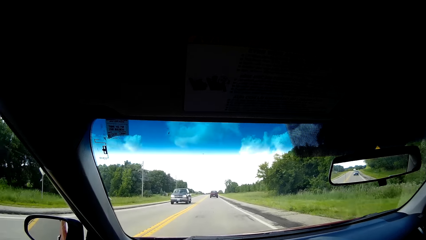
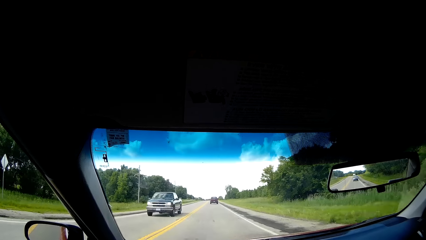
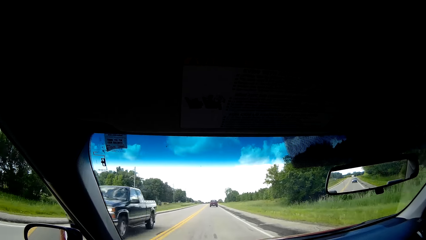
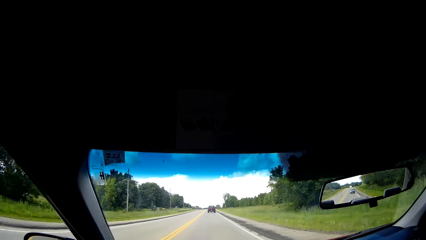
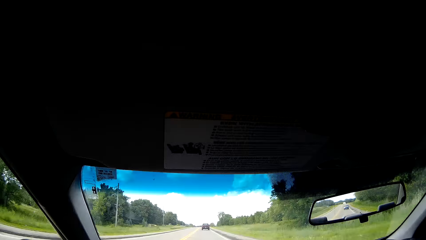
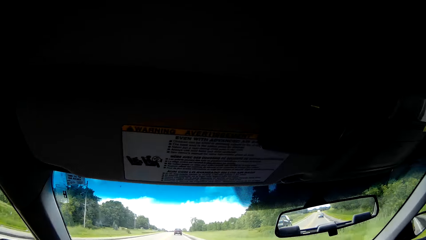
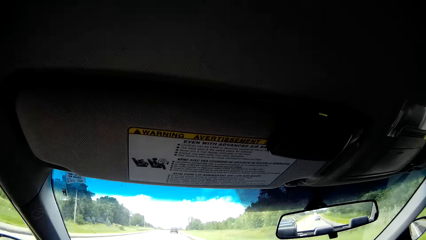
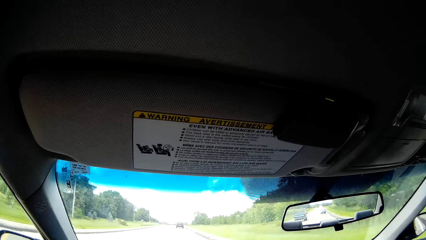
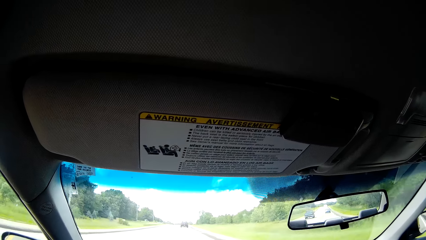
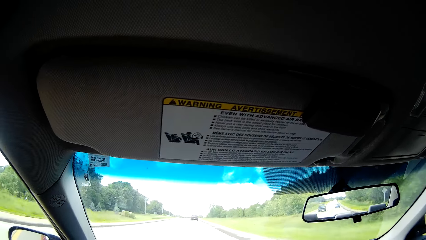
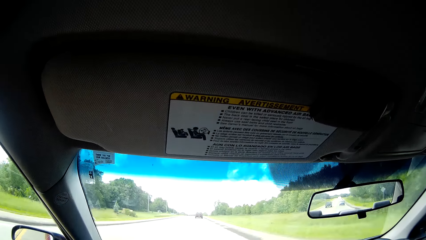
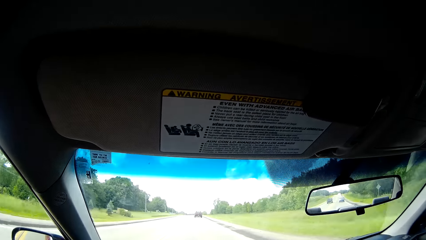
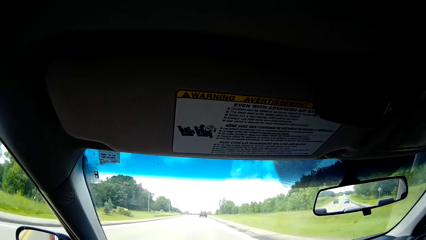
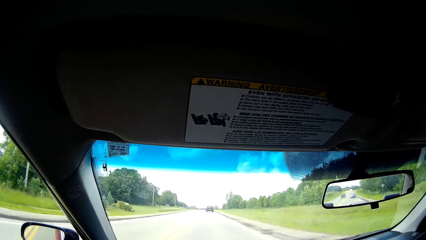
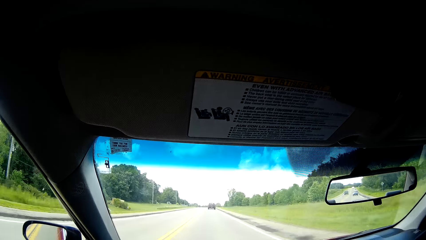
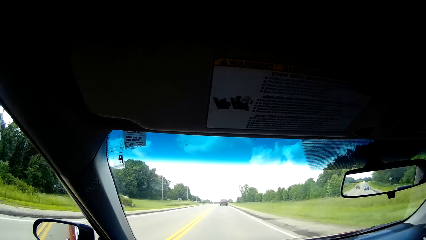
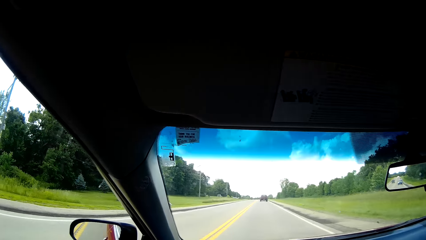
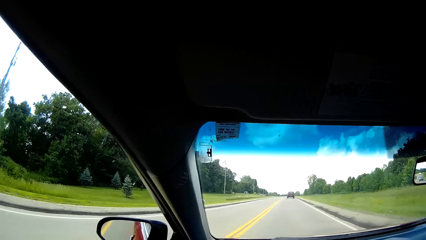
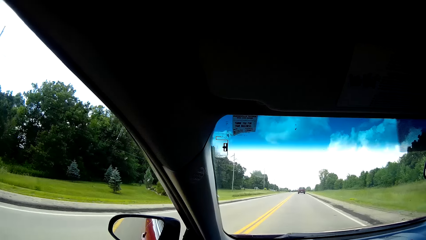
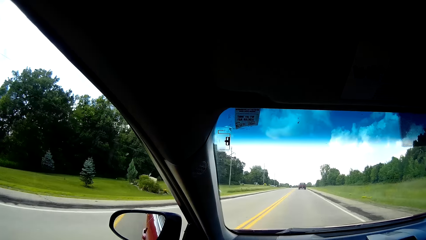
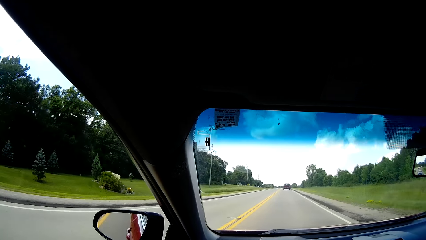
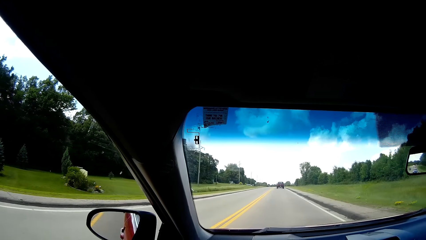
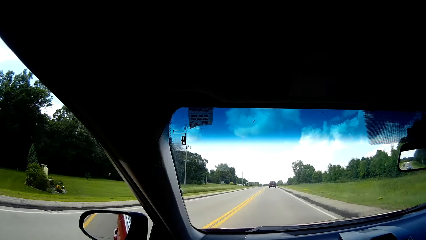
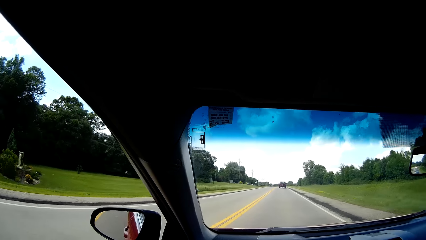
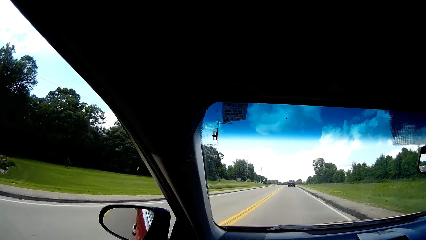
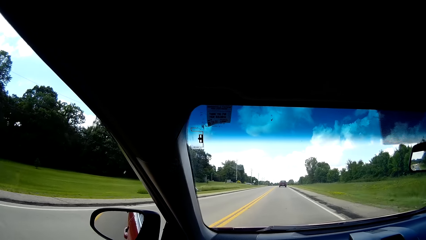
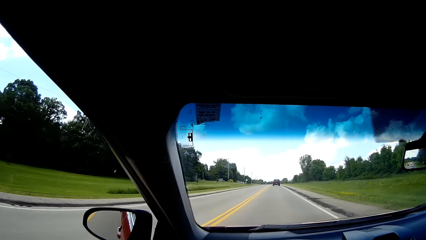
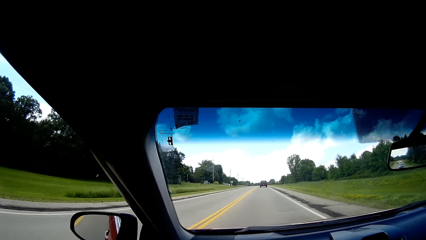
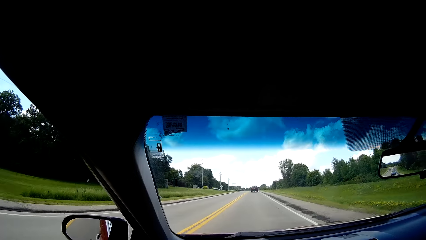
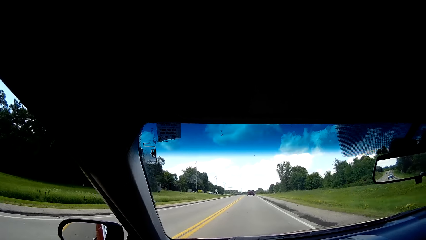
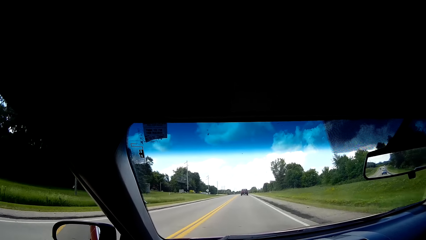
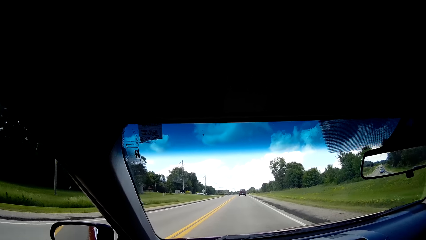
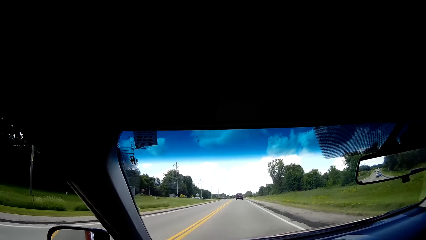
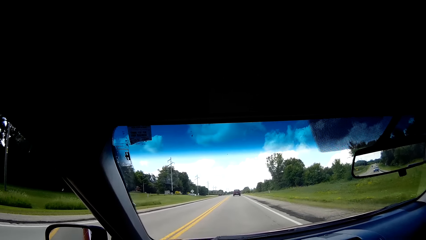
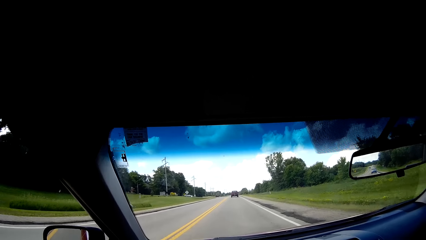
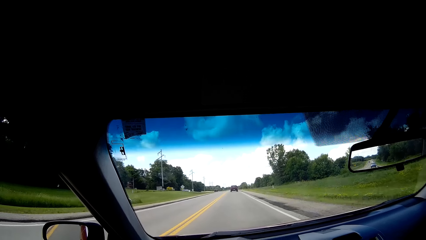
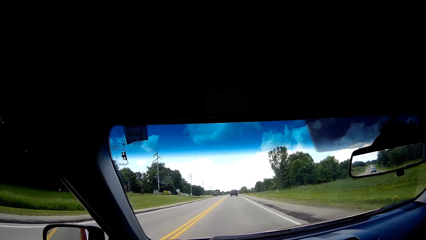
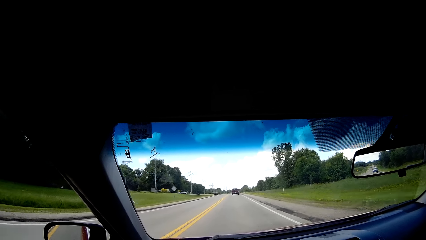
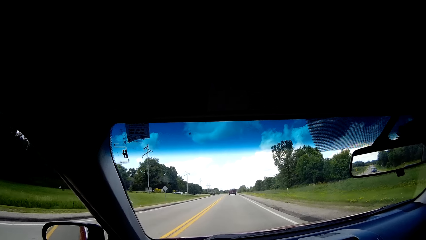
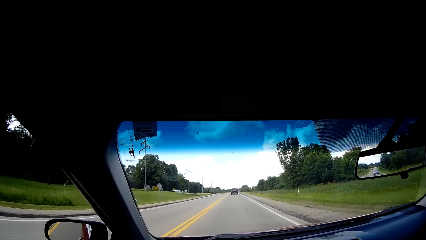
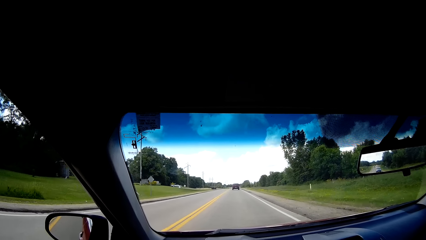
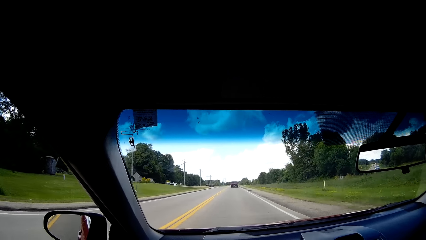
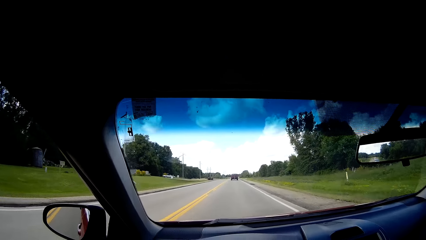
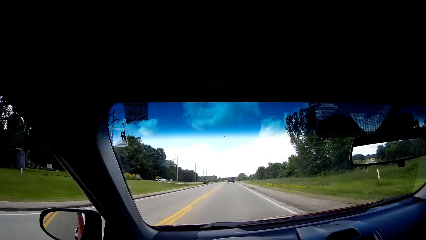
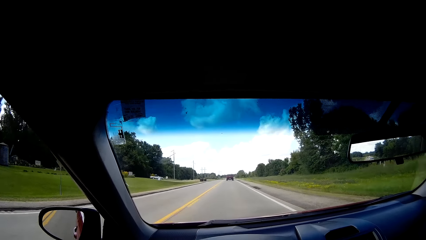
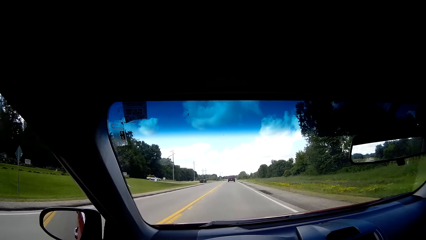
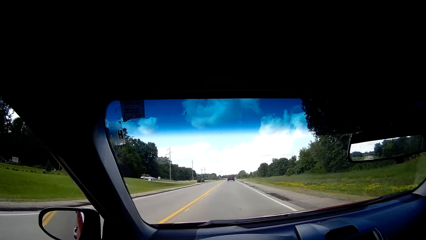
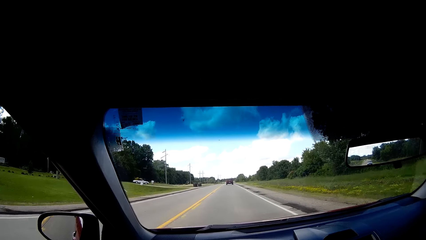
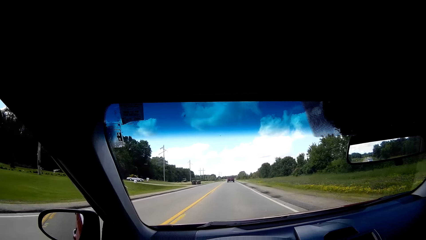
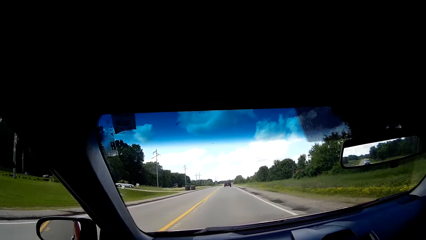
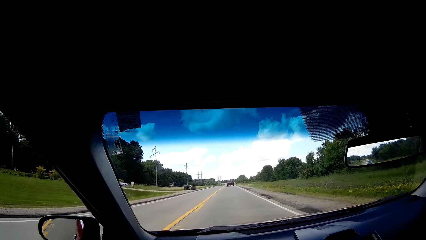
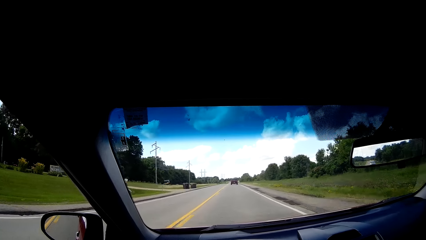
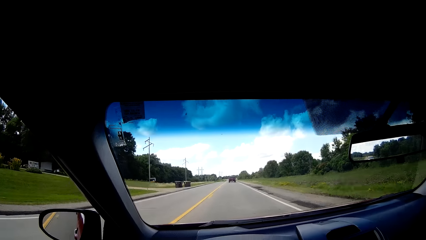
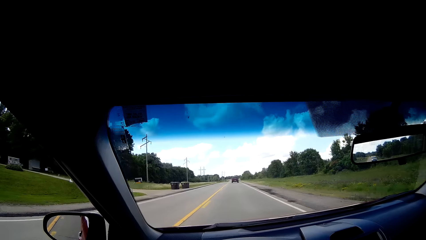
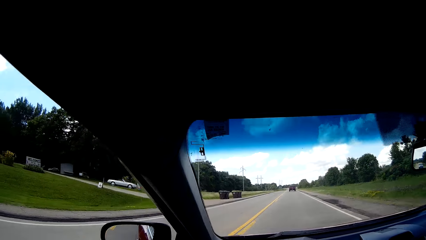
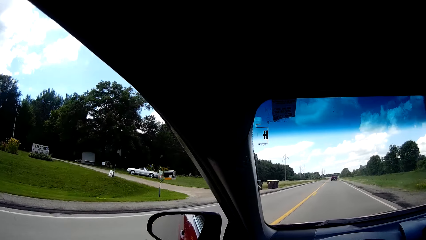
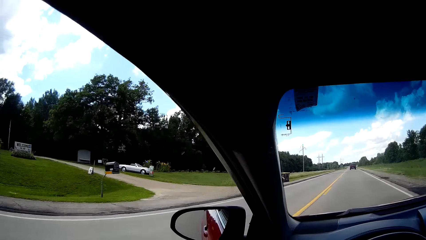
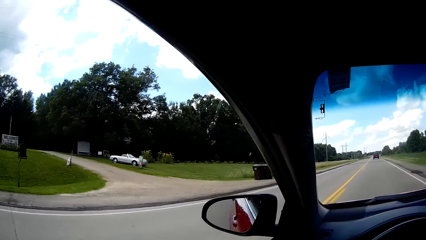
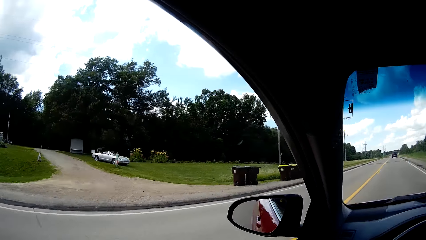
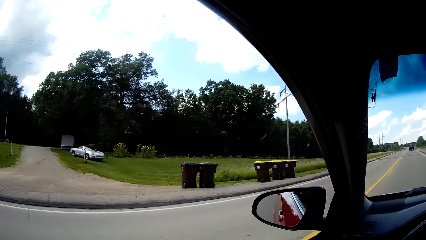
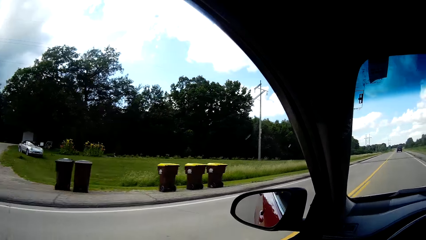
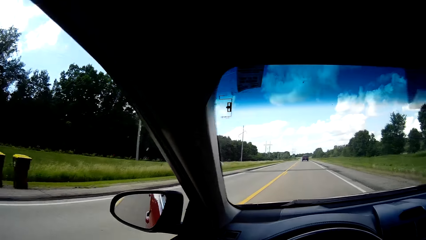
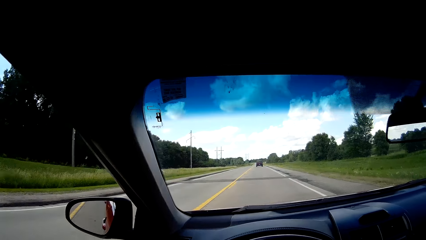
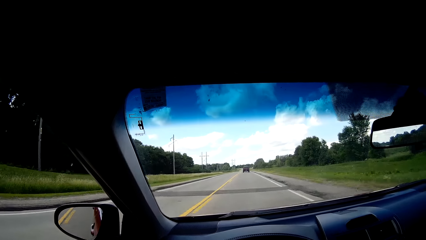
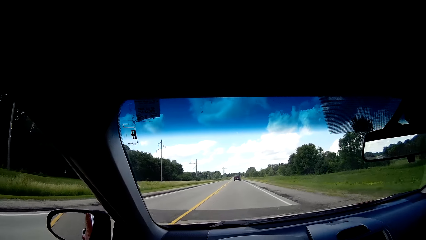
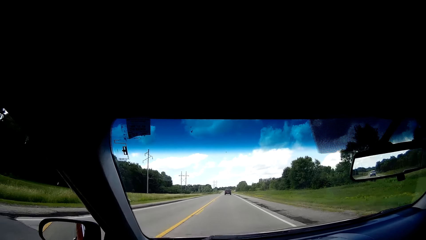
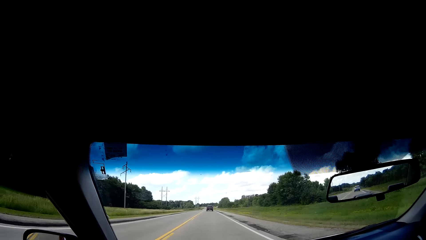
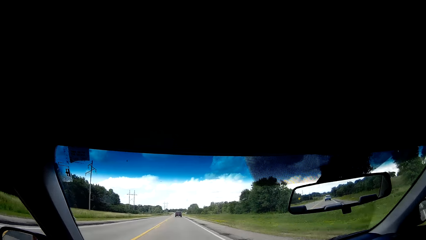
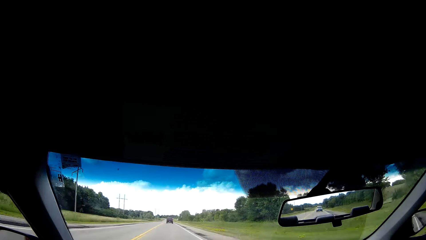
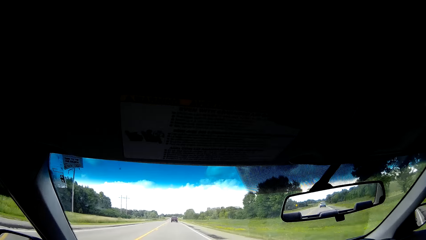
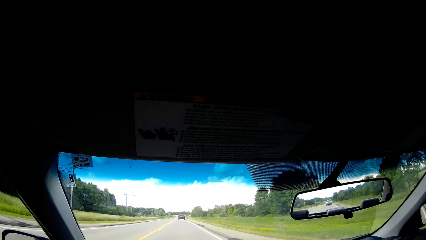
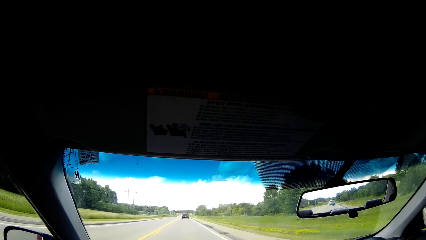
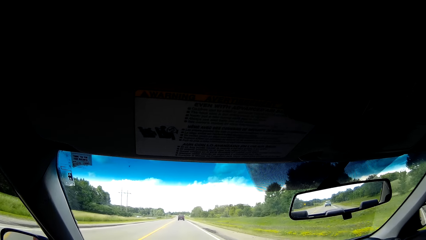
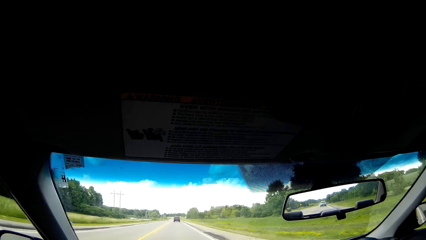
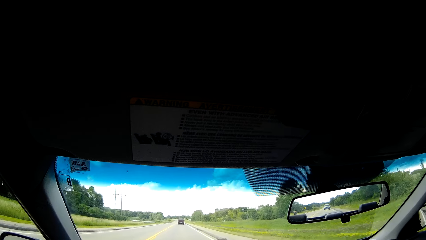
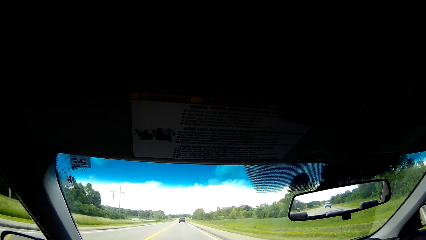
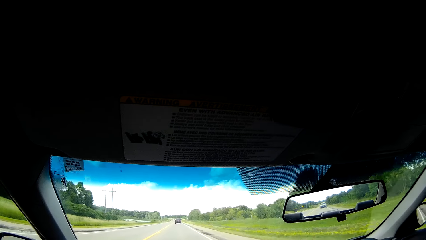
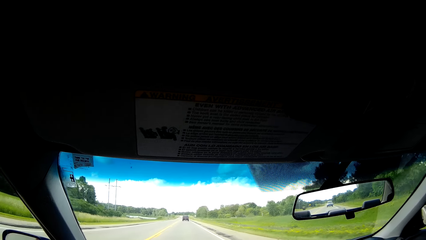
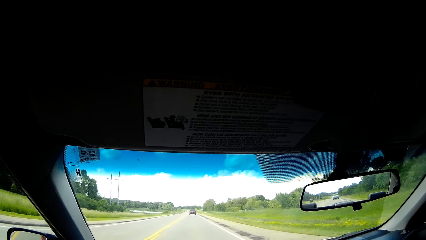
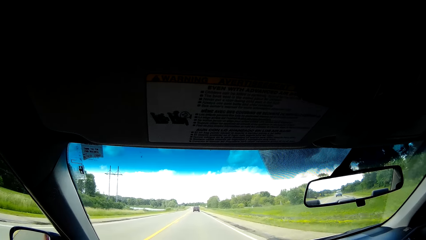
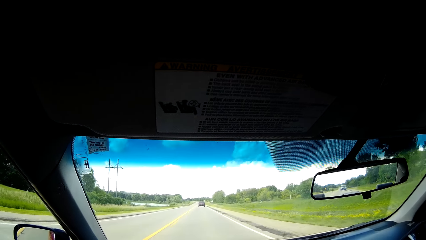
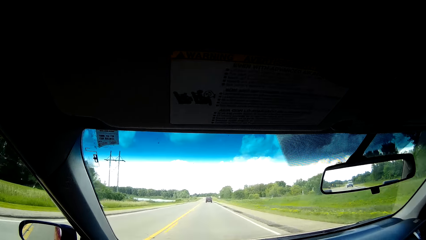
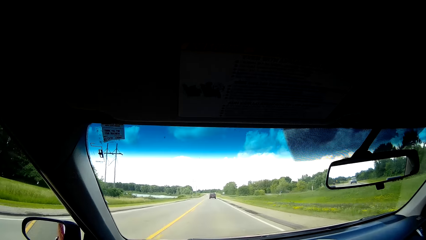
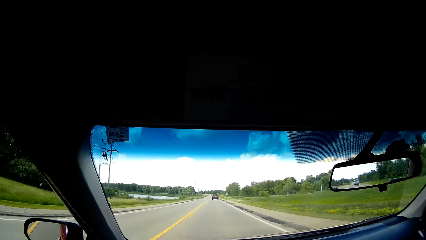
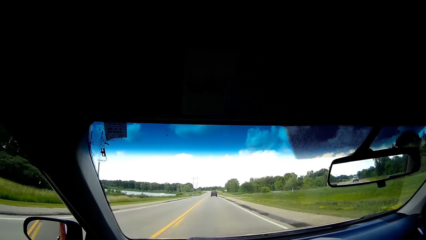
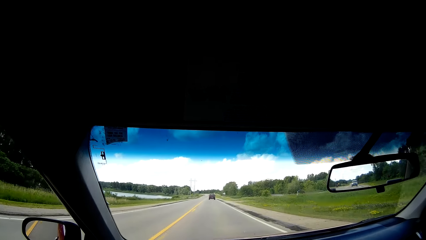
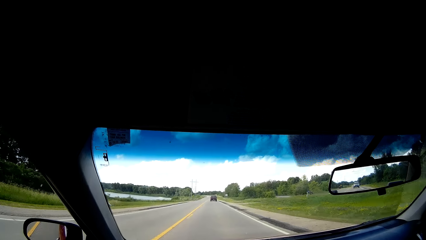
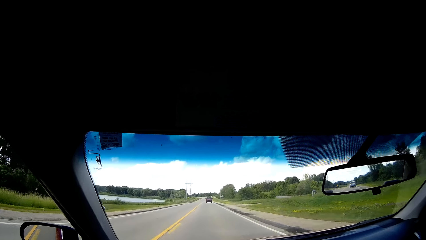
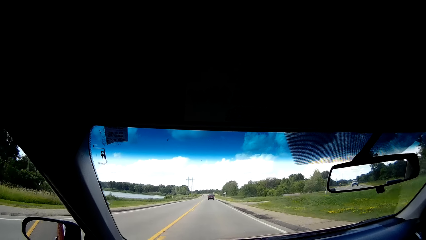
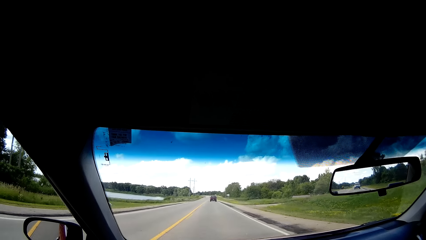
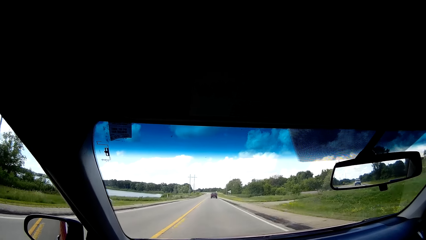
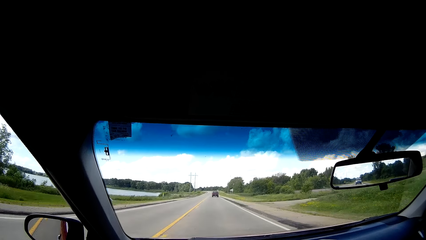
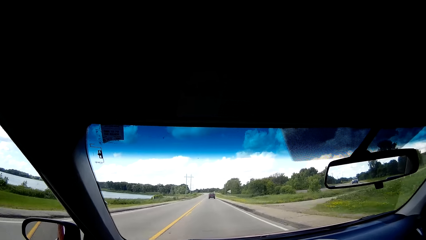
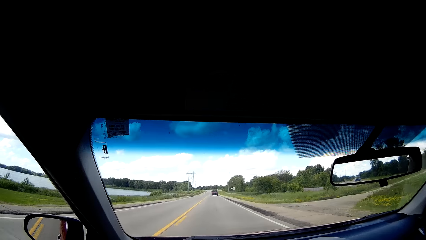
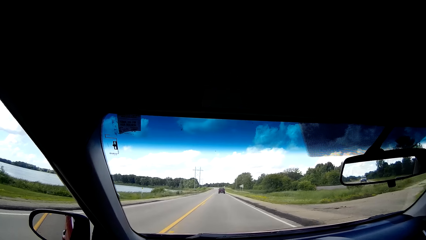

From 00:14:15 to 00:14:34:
The camera wearer looks at the pickup on the road. They look at the sun visor in the car. They look at the vegetation on the left-hand side. They look through the rear view mirror. They drive on the road. They look at the car on the grass. They listen to the music.
